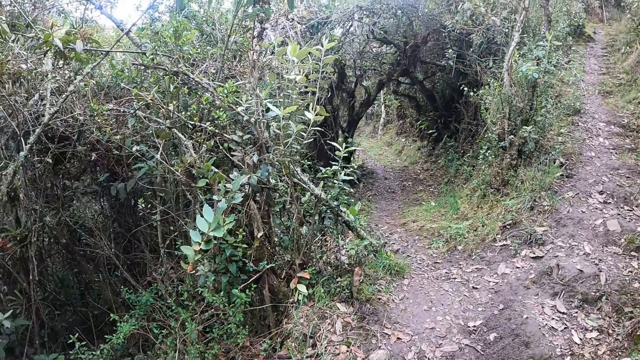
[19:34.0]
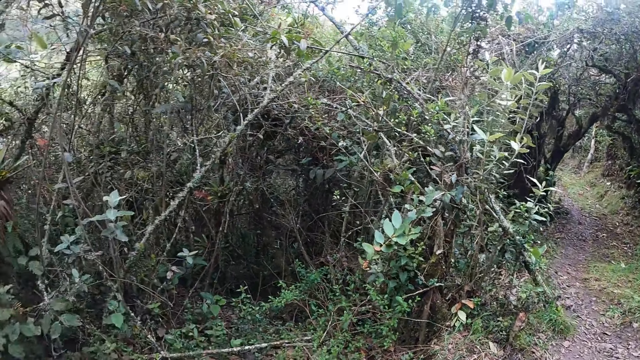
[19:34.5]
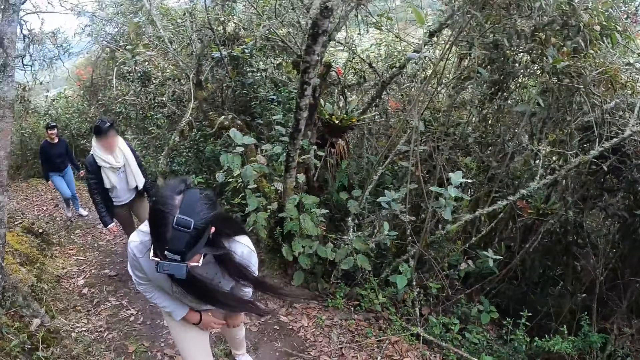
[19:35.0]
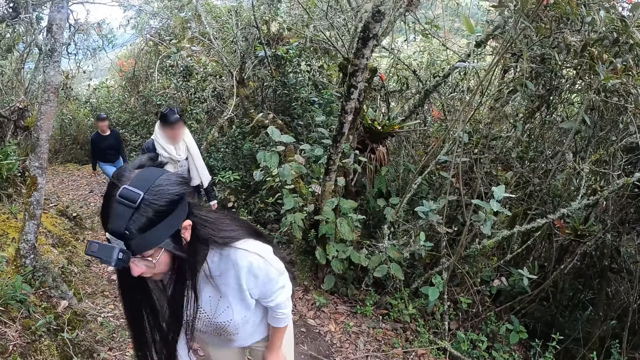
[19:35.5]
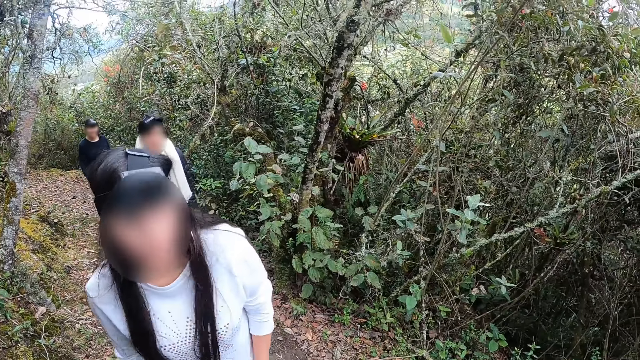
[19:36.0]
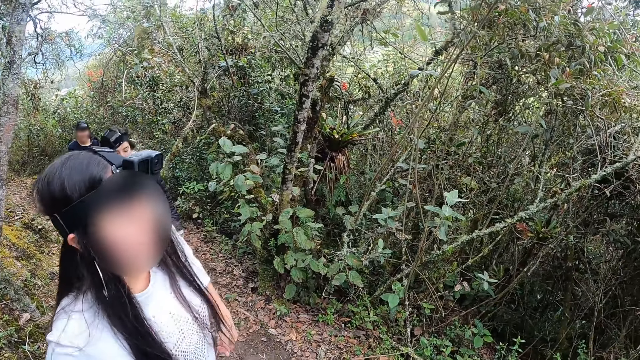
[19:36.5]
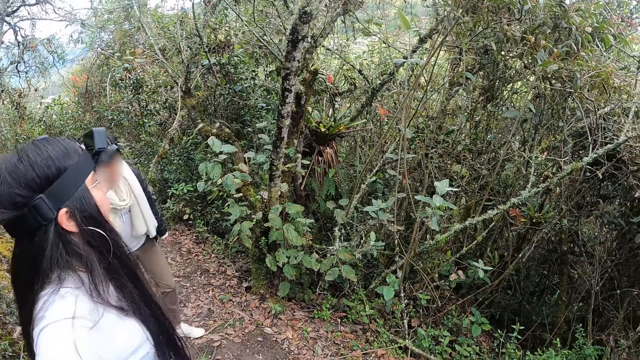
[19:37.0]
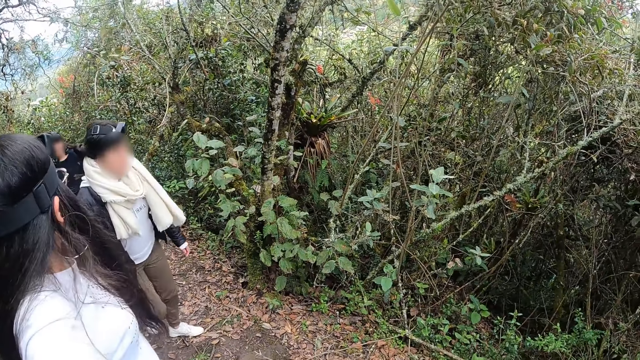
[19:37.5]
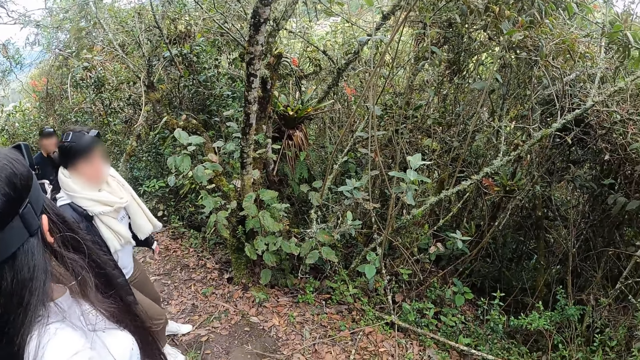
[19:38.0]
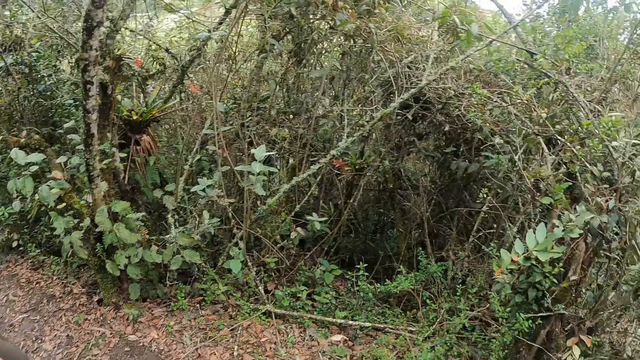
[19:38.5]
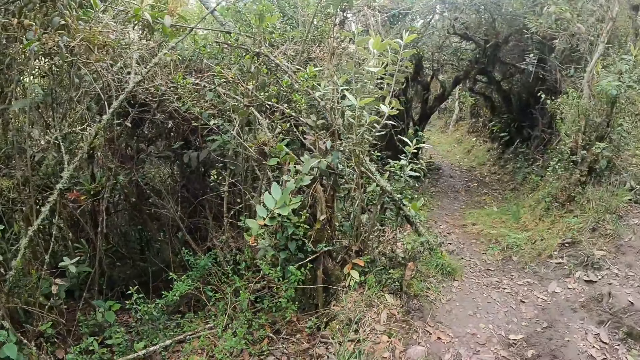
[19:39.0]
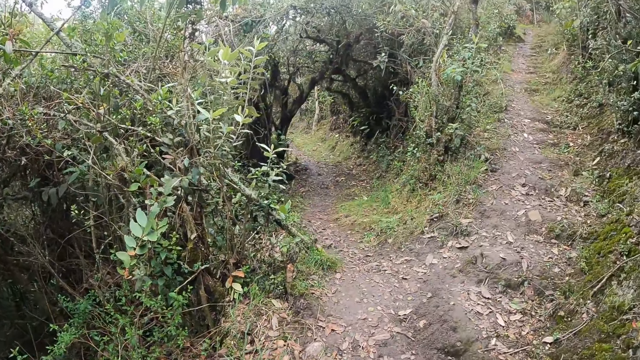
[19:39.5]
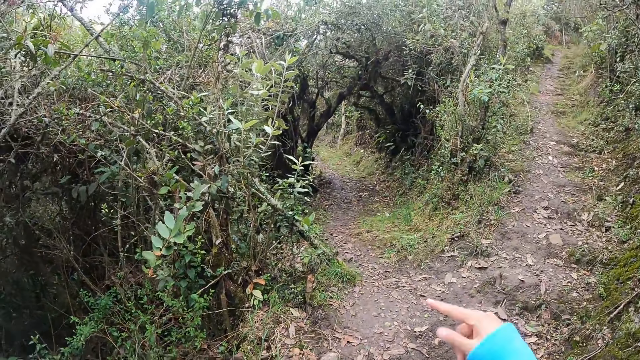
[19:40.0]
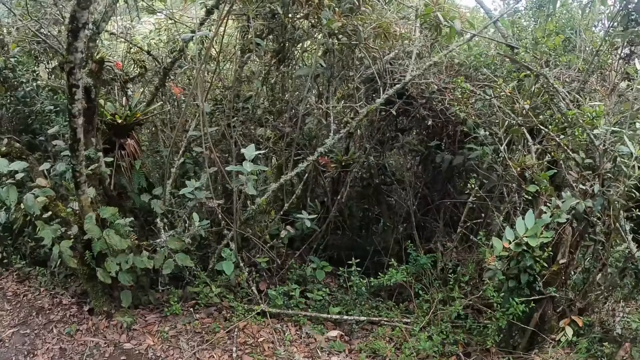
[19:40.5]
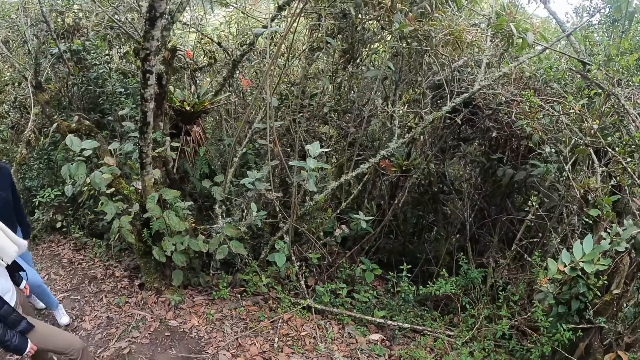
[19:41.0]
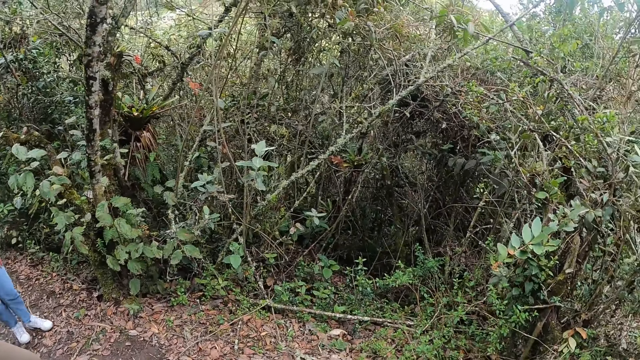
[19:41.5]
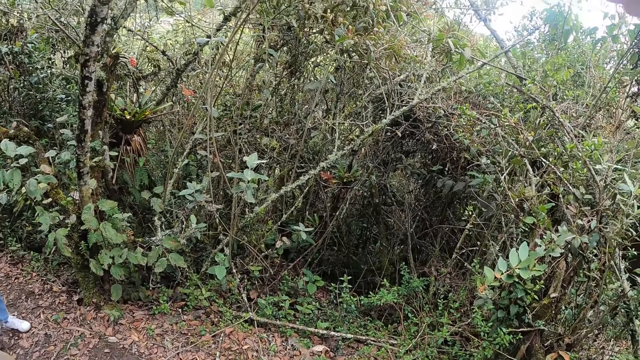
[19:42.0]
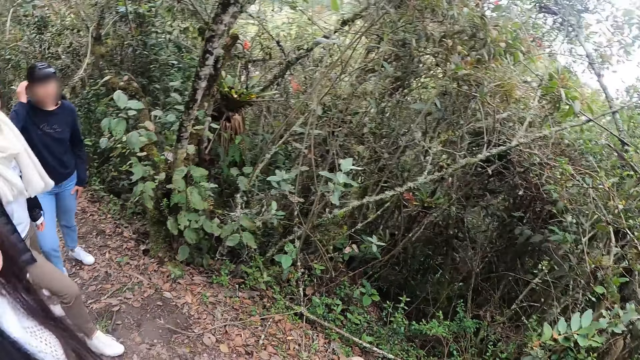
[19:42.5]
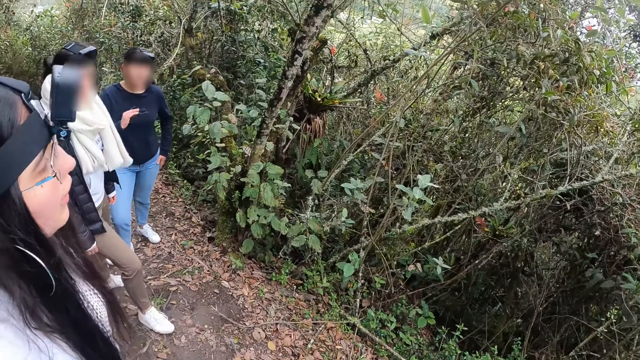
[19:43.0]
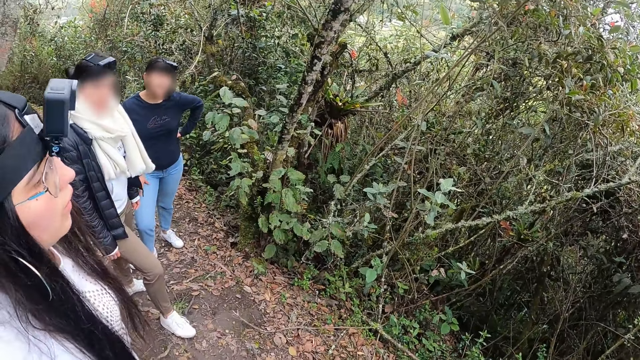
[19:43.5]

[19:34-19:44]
The camera wearer looks at a woman. They interact with a woman, another woman and a third woman. They look around. They move the hand. They look at the tree.

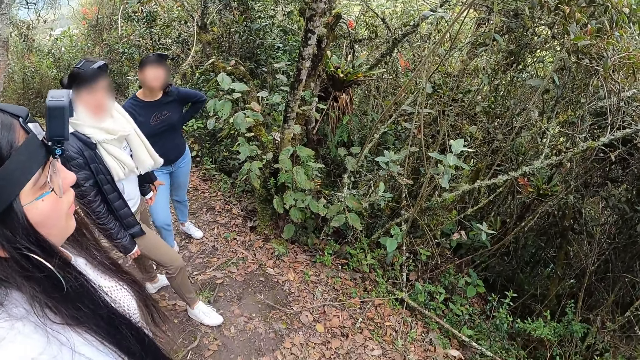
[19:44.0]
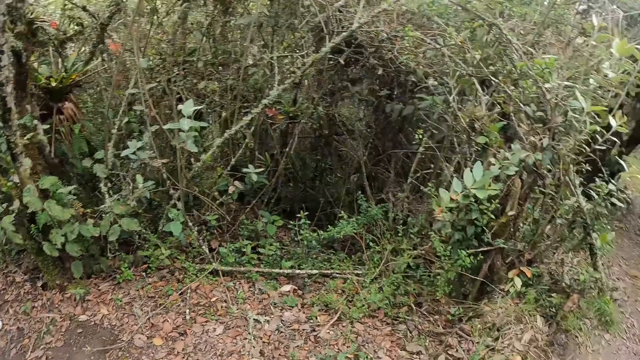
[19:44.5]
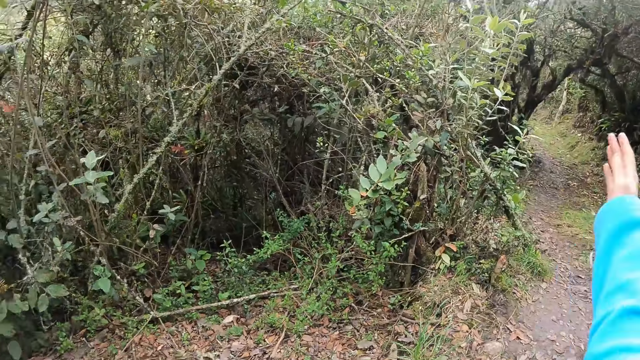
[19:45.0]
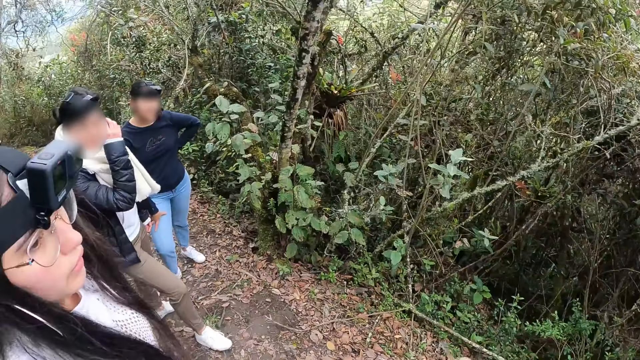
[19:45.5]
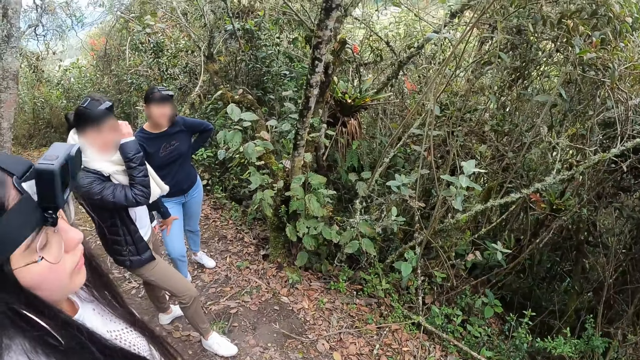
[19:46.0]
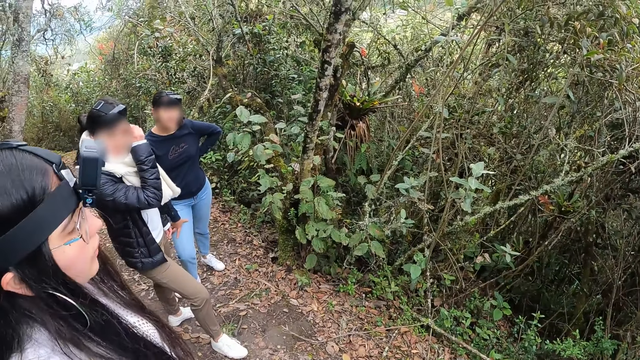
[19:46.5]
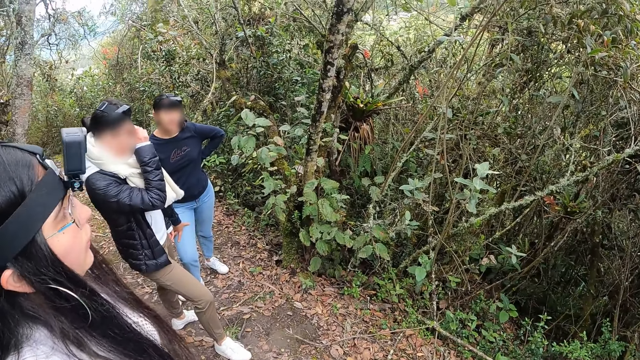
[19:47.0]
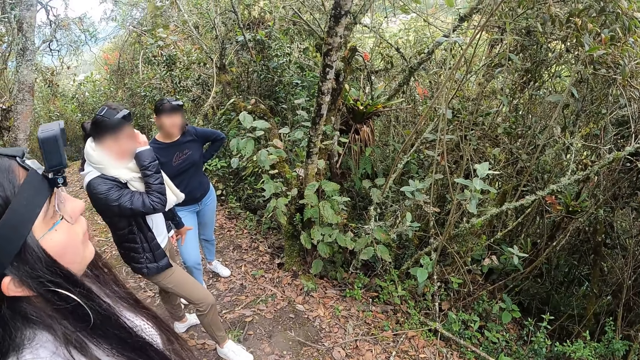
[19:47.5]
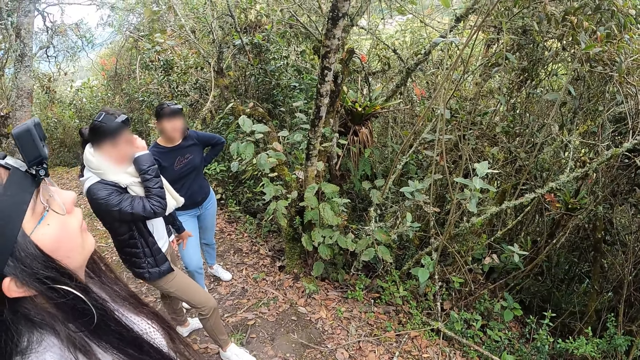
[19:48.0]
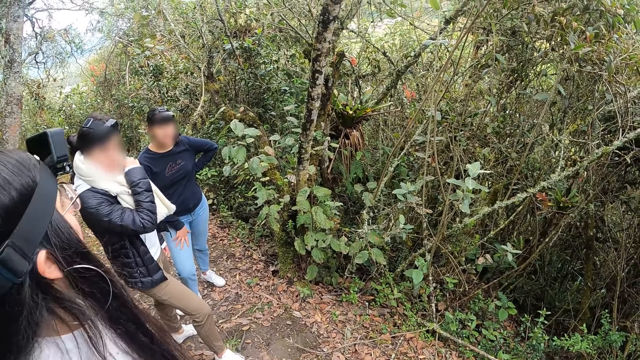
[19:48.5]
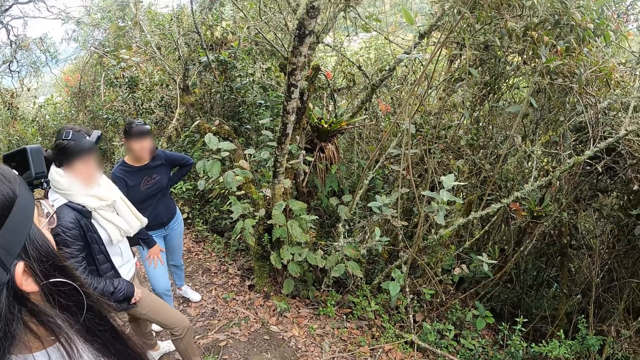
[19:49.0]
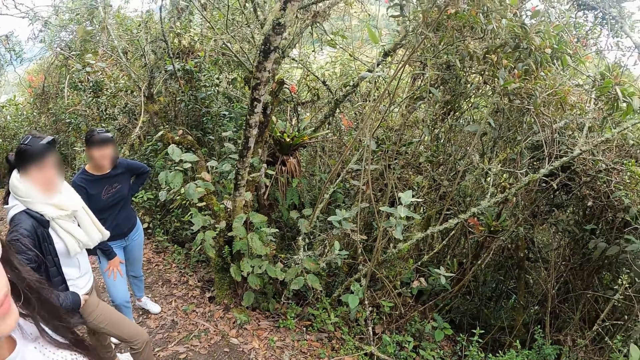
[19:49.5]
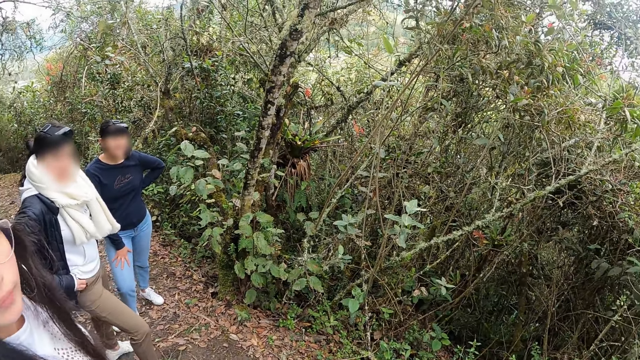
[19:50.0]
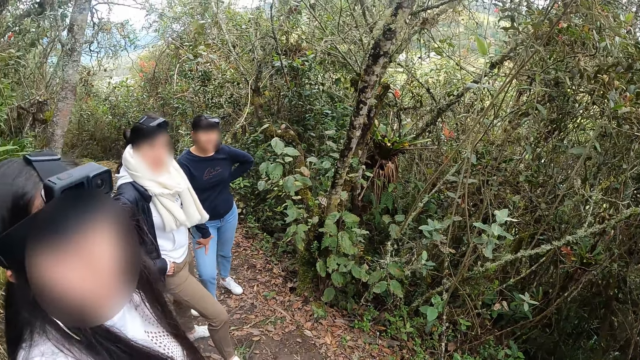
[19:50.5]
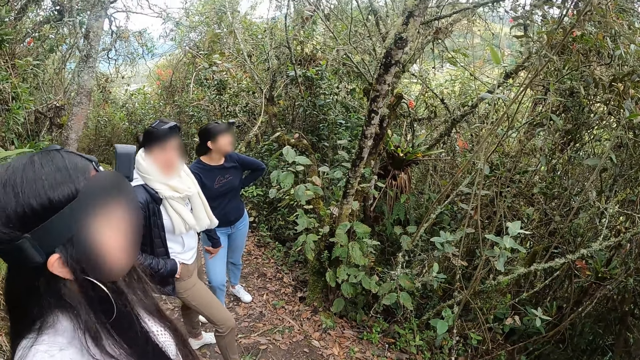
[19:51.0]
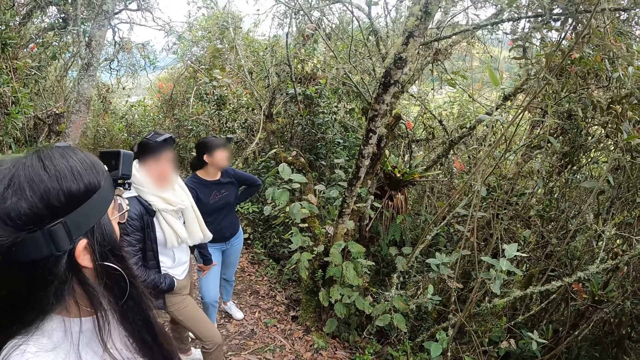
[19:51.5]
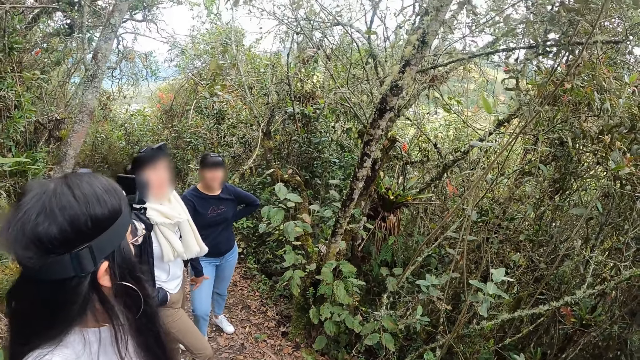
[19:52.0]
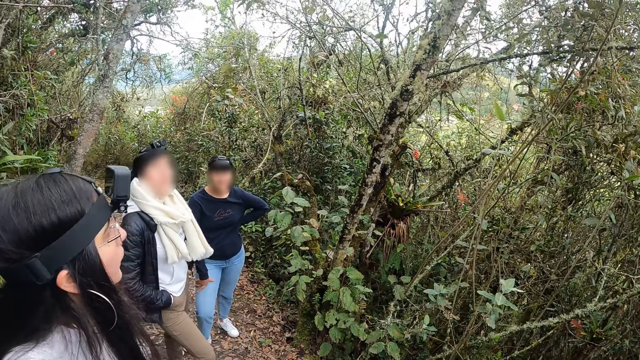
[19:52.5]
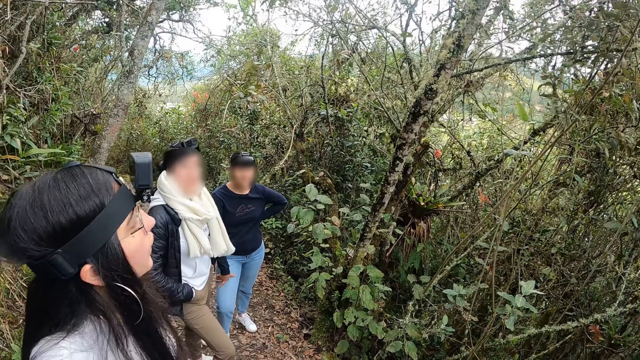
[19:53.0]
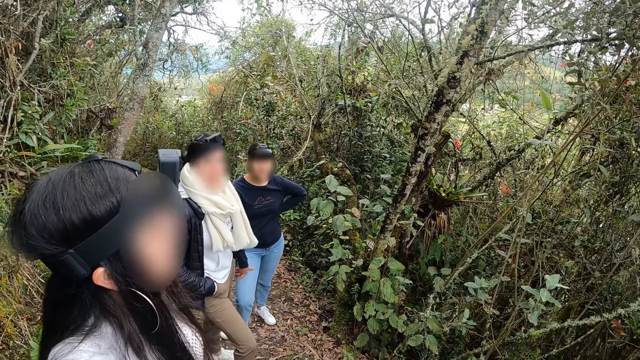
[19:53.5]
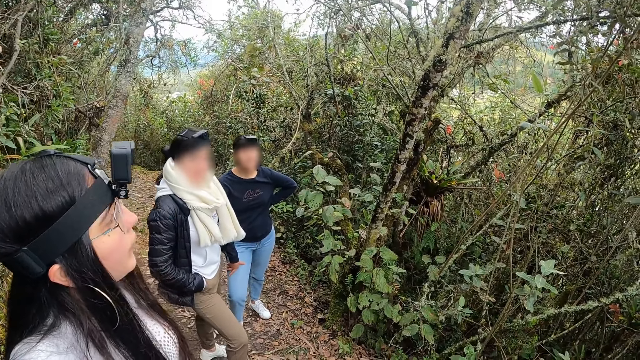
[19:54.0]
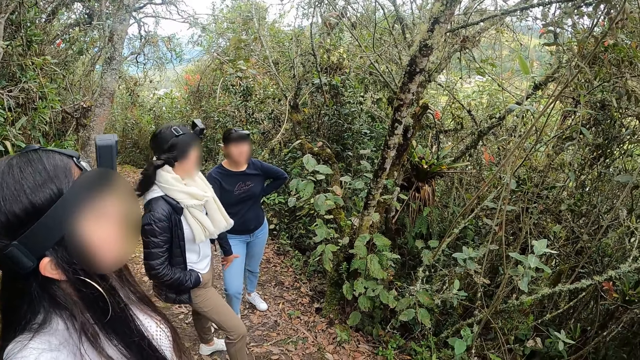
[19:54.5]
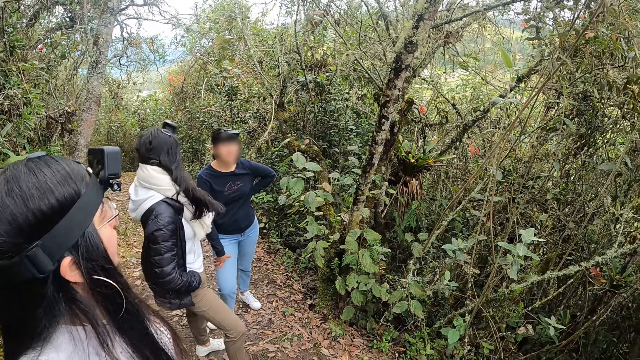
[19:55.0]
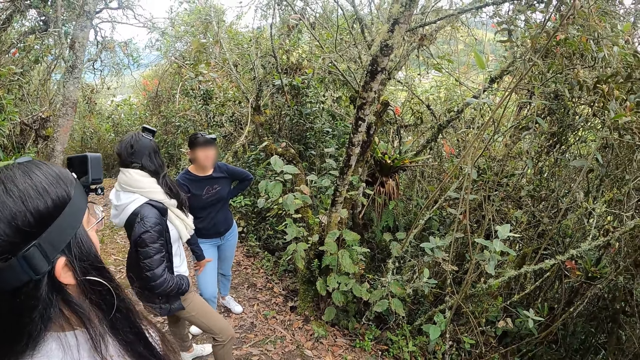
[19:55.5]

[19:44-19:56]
The camera wearer lifts the hand. They look at a woman.
